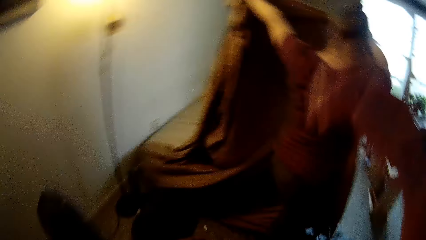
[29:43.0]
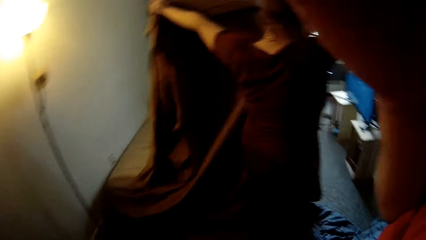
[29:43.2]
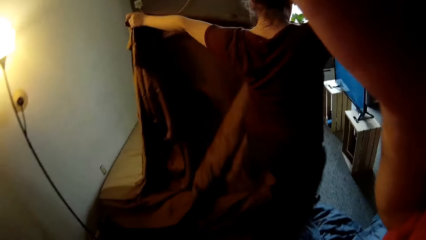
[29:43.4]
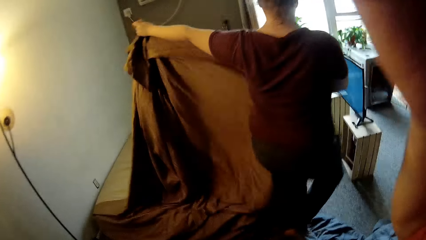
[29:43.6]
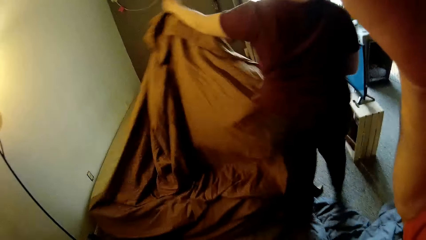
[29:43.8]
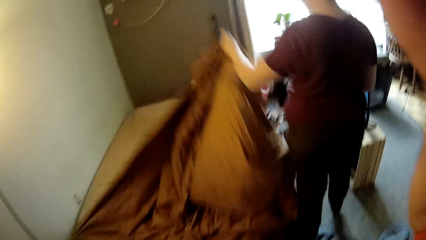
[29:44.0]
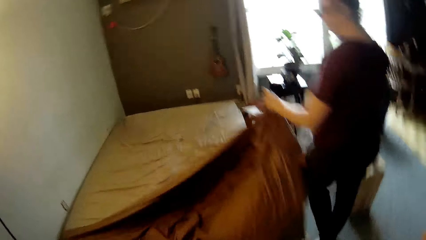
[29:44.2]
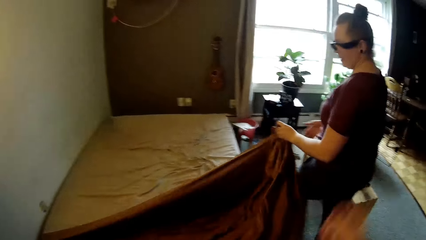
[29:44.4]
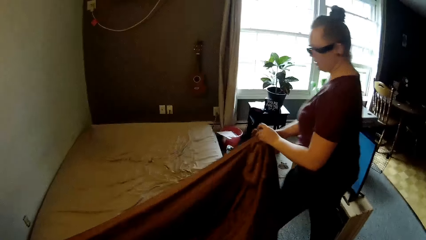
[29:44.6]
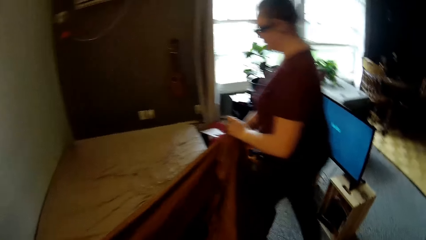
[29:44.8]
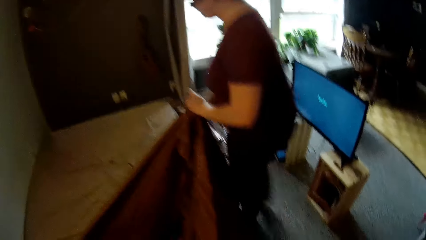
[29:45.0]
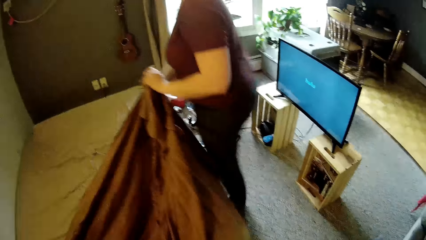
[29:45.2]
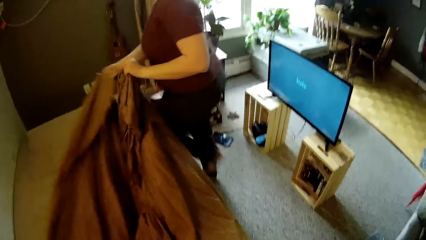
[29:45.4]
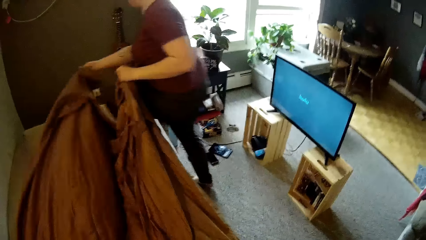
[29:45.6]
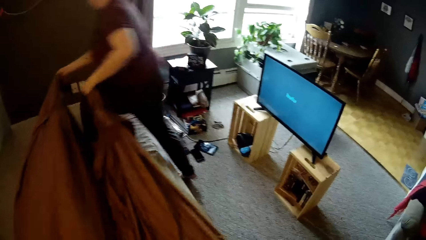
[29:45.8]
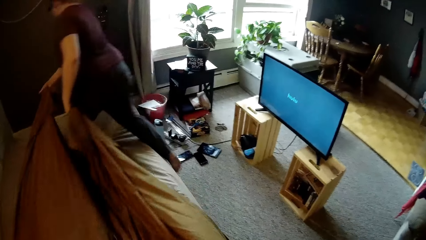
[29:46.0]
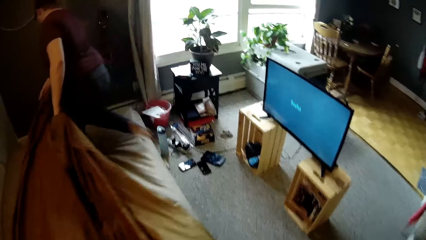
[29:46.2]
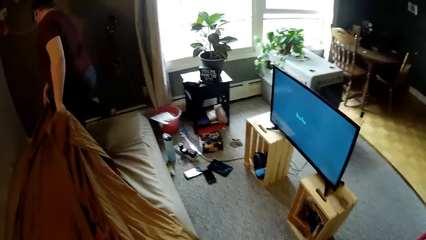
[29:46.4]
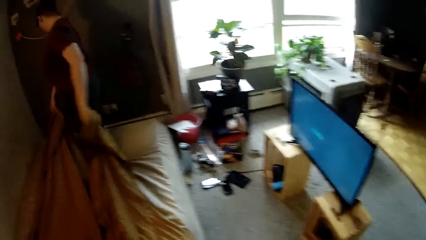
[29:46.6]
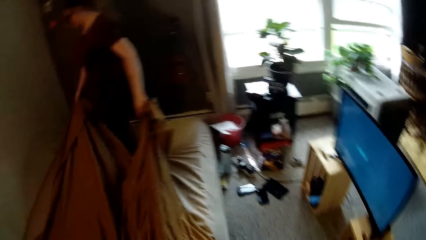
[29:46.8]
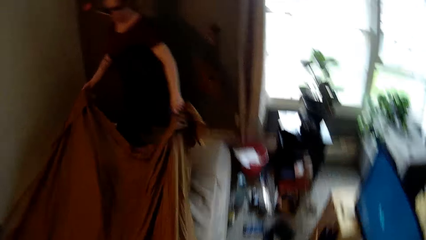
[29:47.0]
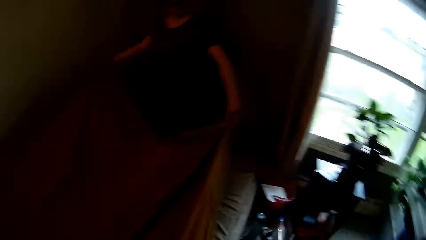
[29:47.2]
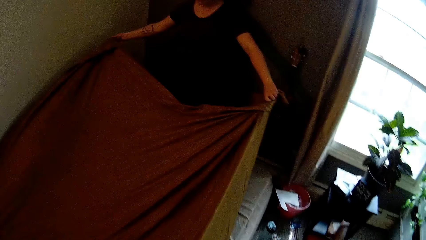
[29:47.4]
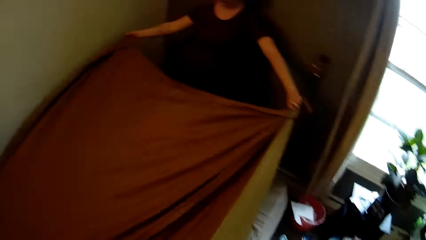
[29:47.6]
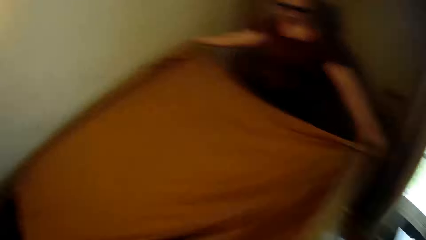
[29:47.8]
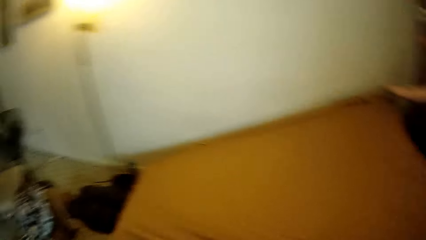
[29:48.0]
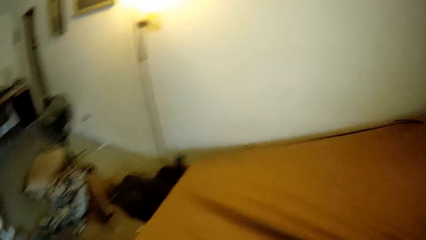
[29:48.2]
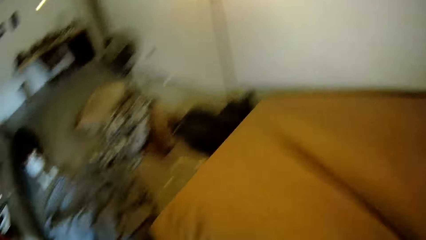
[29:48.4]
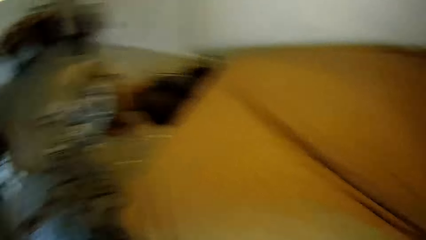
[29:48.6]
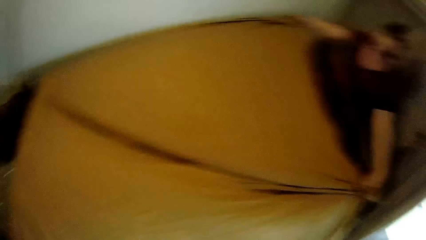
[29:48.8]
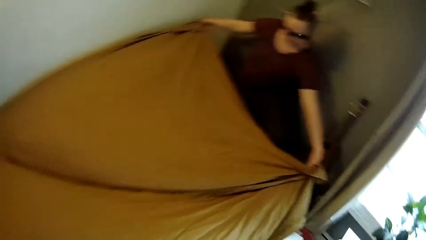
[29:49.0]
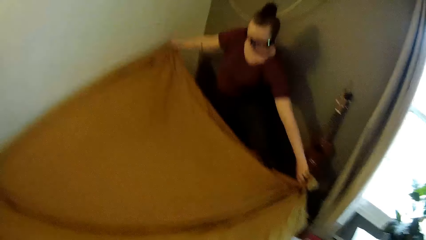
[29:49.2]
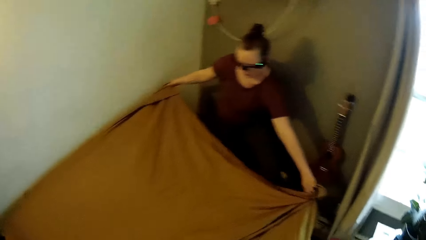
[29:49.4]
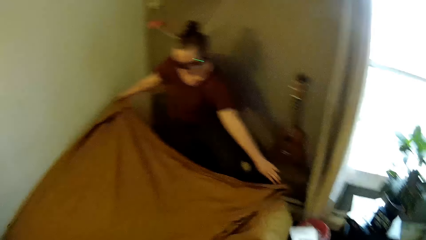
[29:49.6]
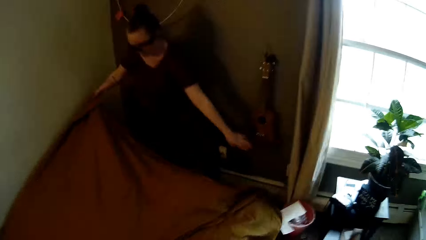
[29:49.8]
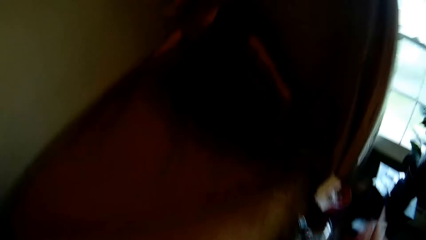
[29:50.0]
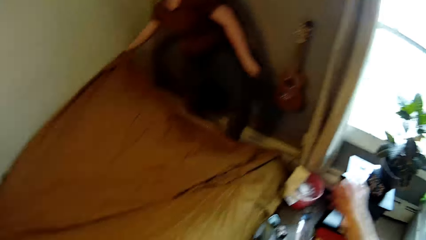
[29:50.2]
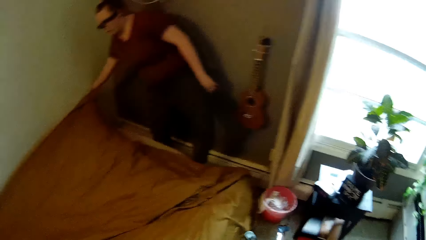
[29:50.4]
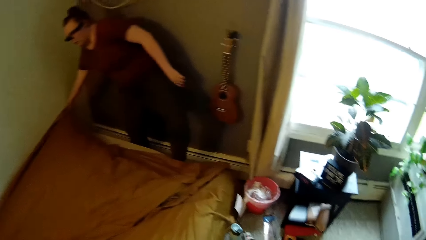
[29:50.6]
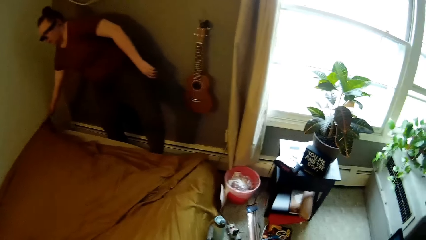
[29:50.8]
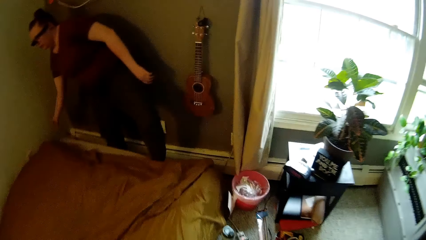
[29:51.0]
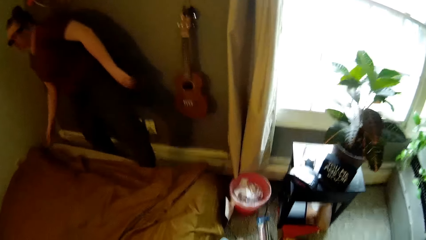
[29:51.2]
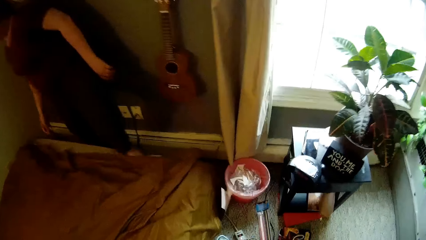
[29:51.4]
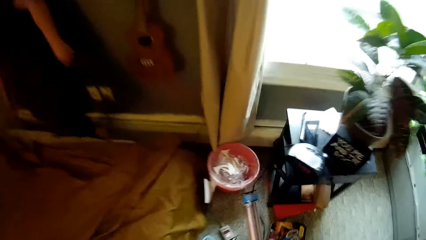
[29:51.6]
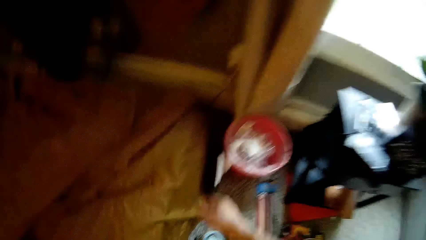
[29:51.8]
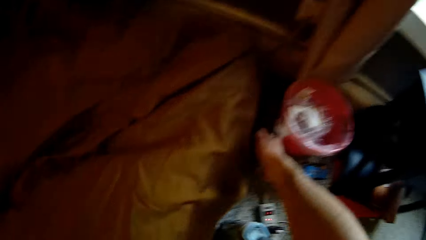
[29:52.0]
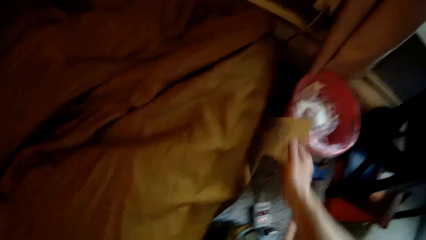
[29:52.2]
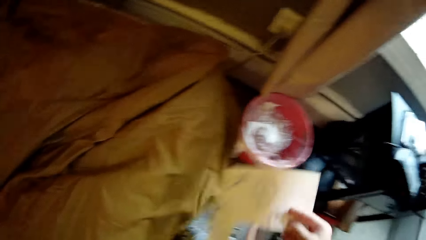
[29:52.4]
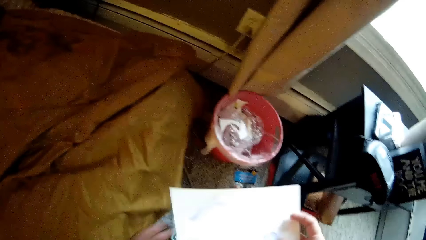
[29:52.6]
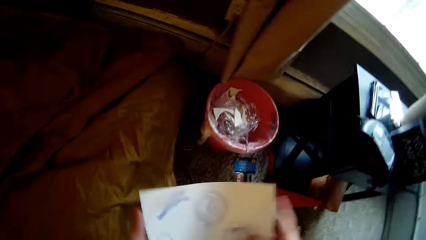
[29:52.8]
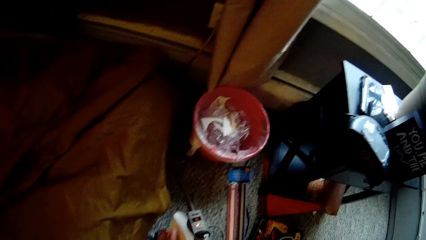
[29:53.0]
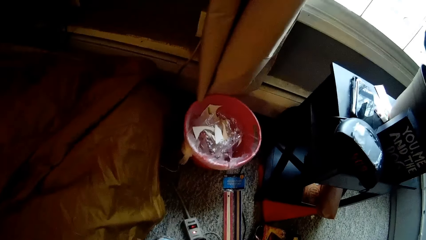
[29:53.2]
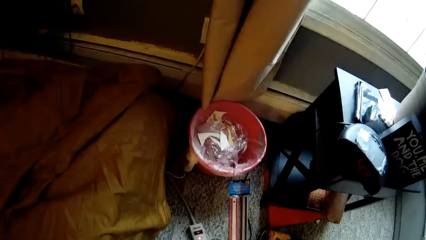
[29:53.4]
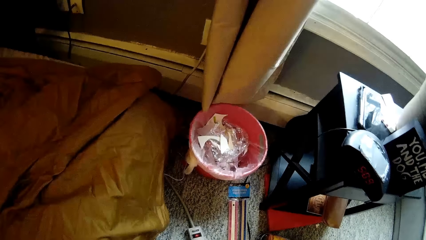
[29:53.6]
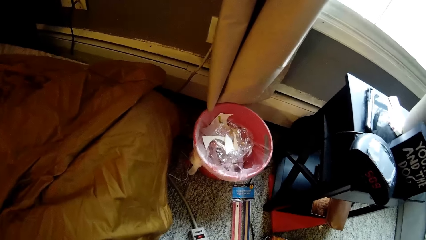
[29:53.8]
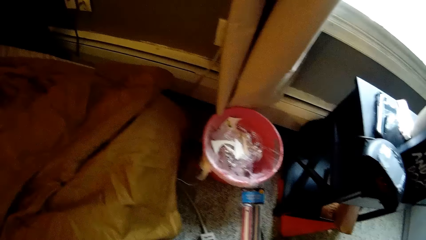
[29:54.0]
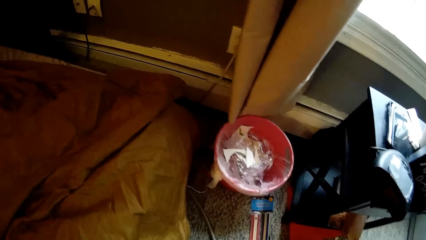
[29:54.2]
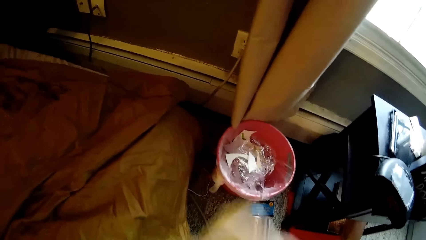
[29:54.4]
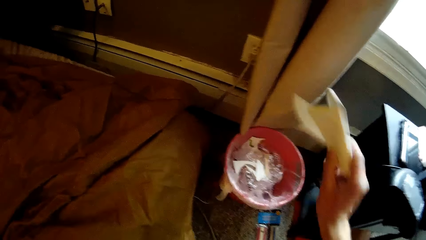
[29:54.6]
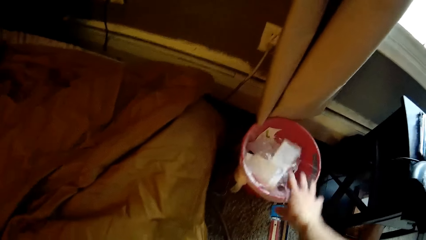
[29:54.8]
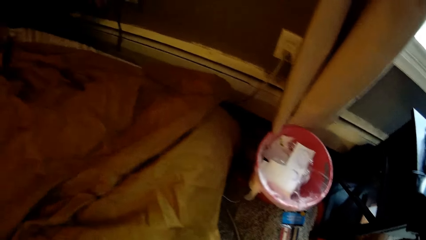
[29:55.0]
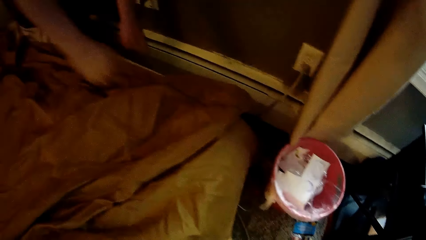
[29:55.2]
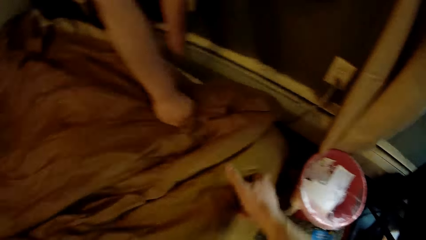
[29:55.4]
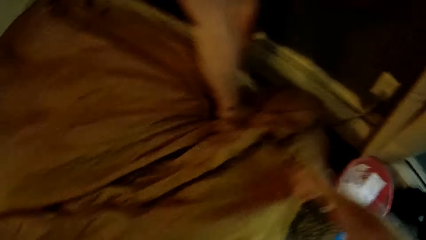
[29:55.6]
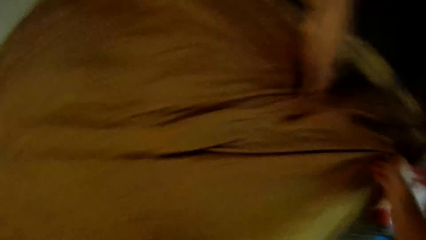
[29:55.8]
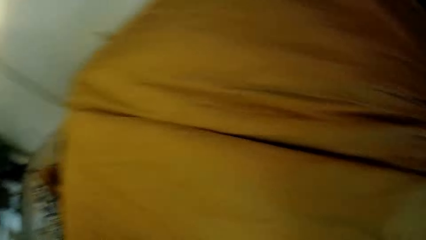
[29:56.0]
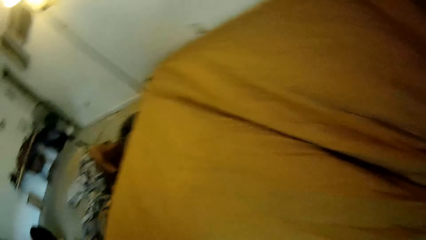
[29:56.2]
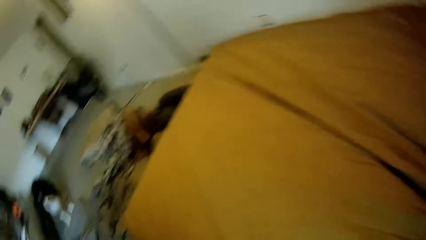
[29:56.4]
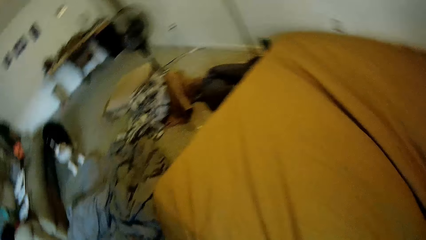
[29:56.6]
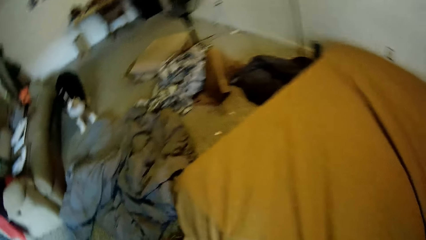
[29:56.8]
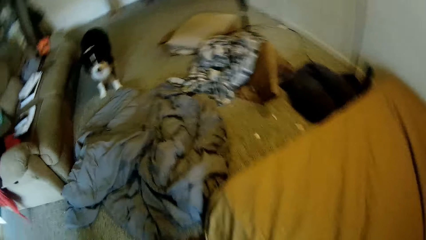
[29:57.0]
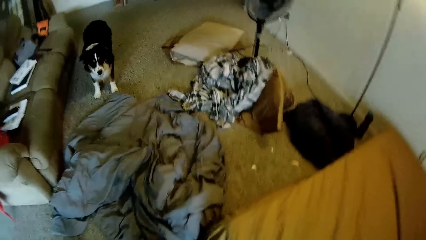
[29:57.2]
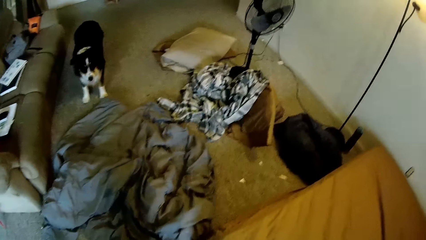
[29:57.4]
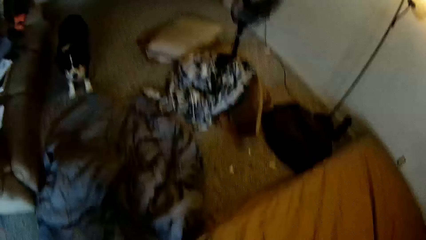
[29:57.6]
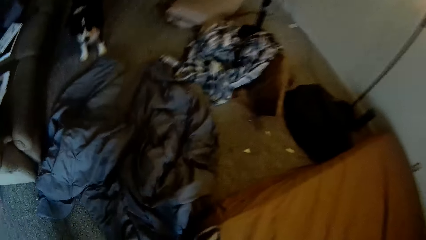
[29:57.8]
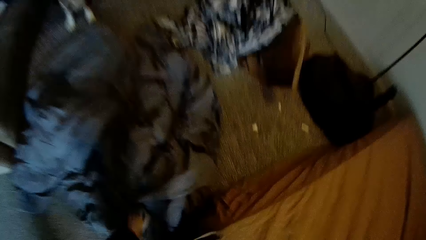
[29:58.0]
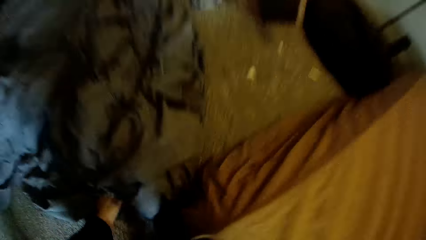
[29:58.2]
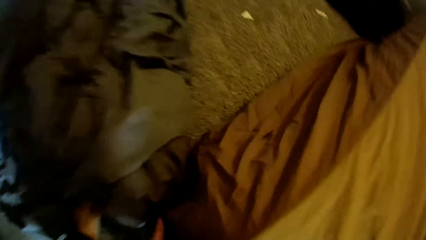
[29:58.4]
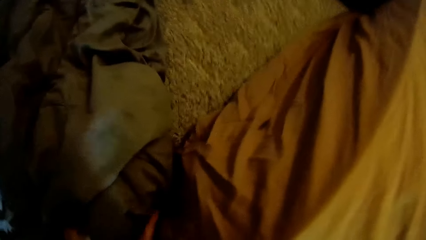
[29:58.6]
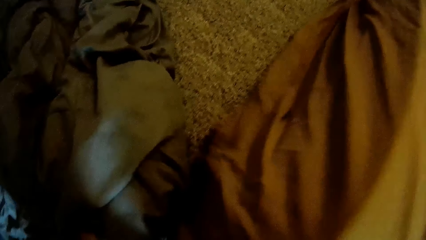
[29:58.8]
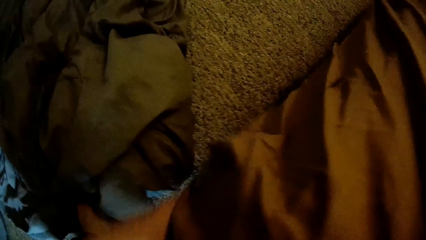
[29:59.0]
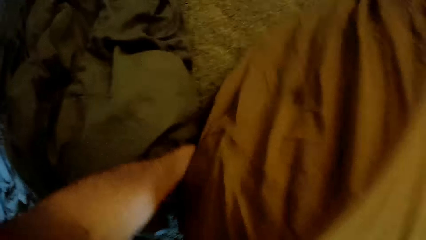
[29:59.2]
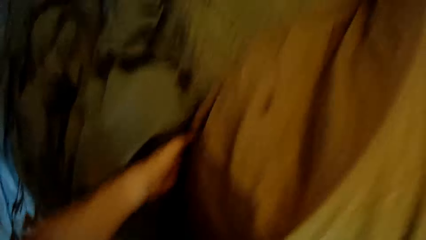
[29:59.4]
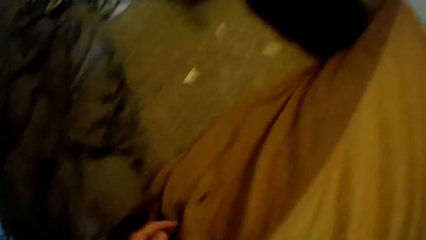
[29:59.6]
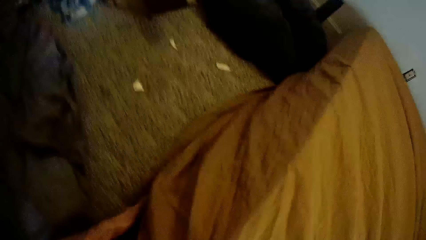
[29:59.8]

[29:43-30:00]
The woman lays a bedspread on the mattress with her two hands. The camera wearer talks to the woman. He picks a paper or paper sheet from the side of the mattress with his right hand. He squeezes the paper with his two hands. He folds the sheet of paper. He throws the paper into a litter bin with his right hand. He adjusts the bedspread on the mattress with his right hand. He spreads the bed. He adjusts the bedspread on the mattress with his both hands.
